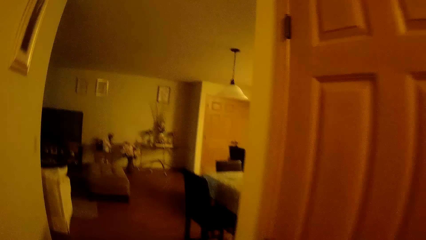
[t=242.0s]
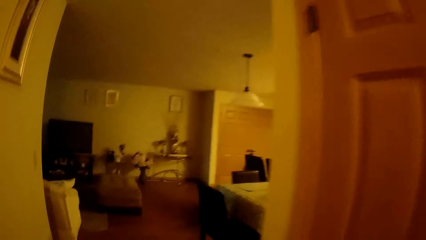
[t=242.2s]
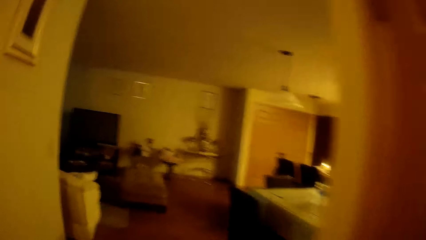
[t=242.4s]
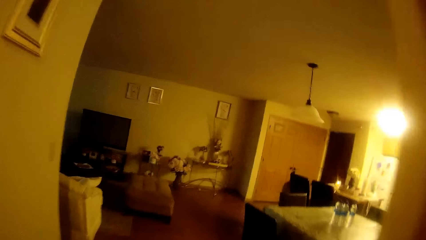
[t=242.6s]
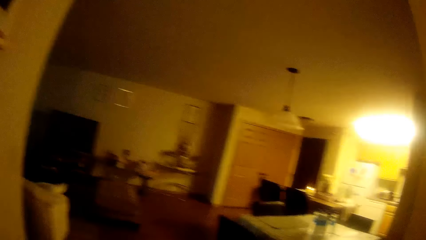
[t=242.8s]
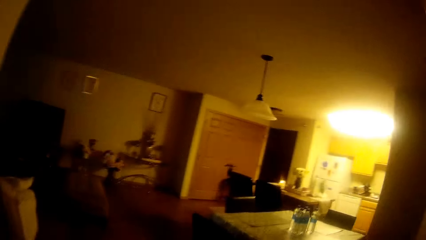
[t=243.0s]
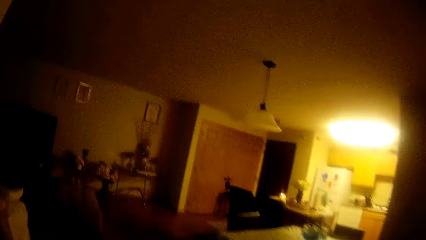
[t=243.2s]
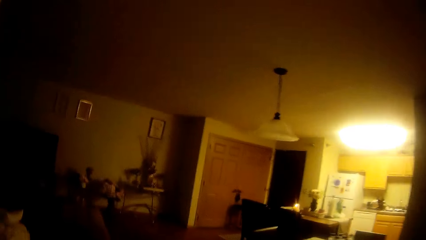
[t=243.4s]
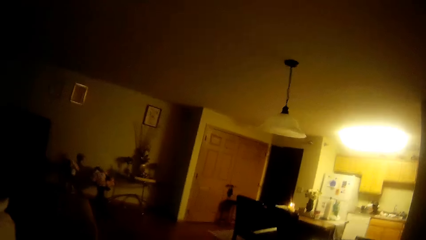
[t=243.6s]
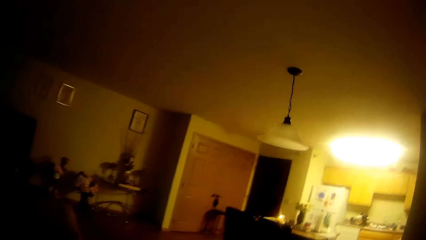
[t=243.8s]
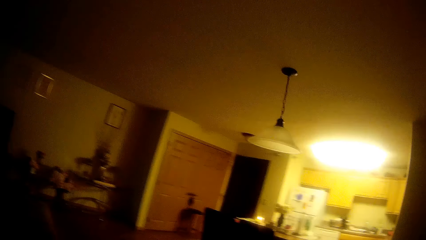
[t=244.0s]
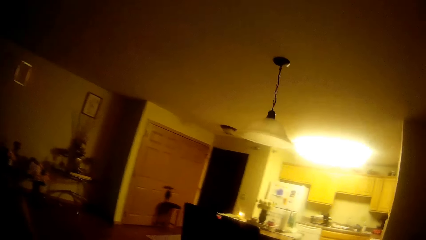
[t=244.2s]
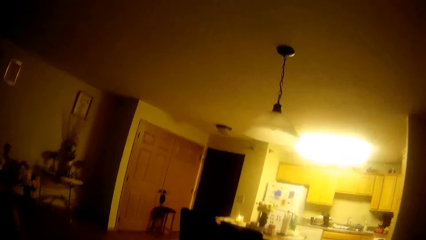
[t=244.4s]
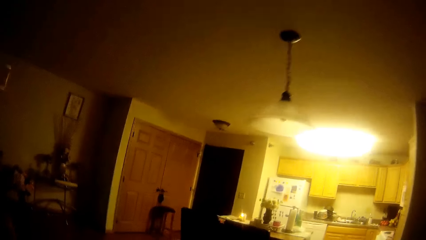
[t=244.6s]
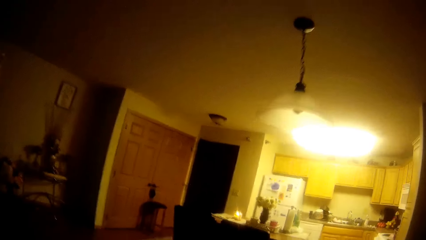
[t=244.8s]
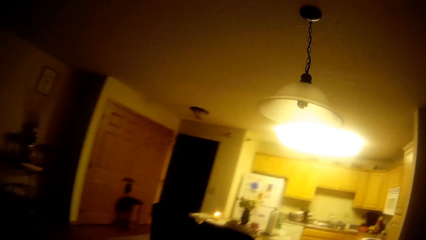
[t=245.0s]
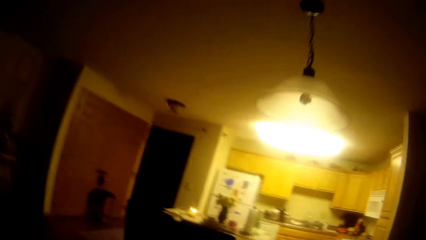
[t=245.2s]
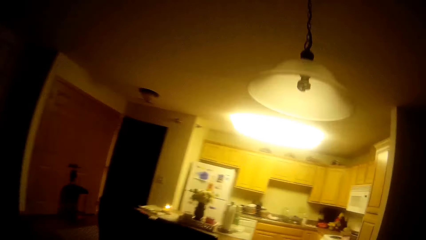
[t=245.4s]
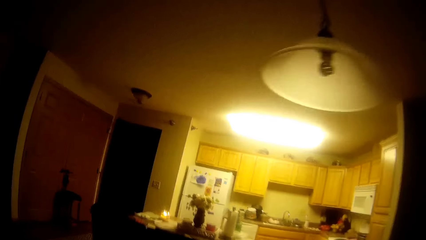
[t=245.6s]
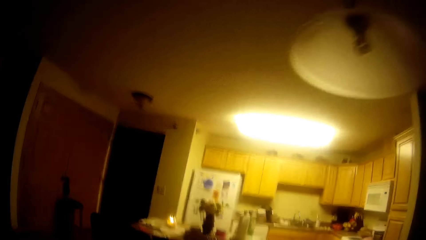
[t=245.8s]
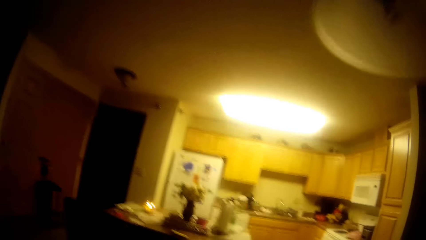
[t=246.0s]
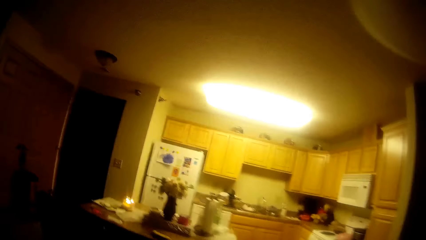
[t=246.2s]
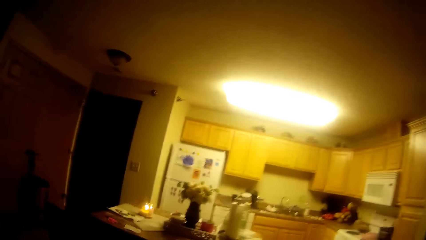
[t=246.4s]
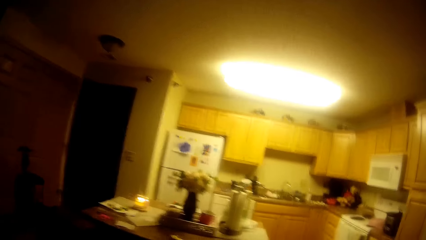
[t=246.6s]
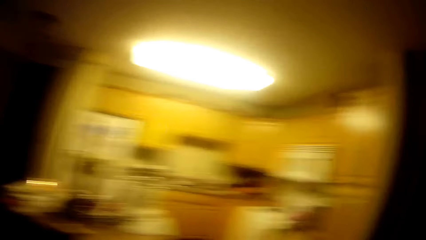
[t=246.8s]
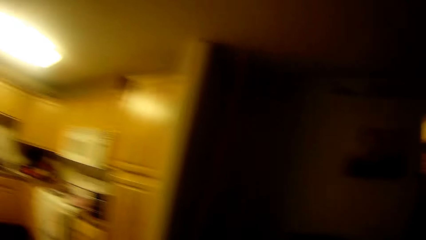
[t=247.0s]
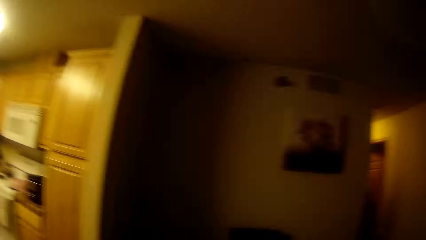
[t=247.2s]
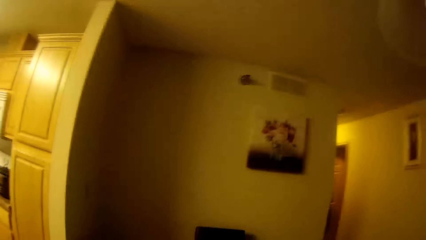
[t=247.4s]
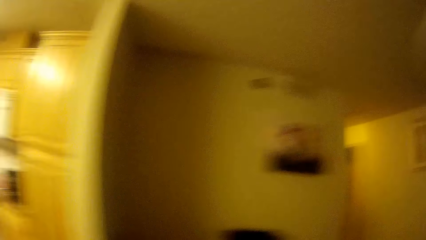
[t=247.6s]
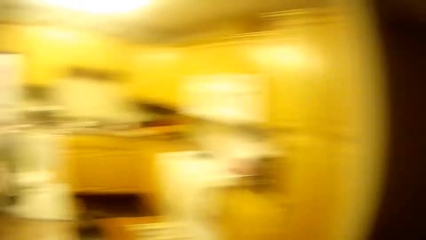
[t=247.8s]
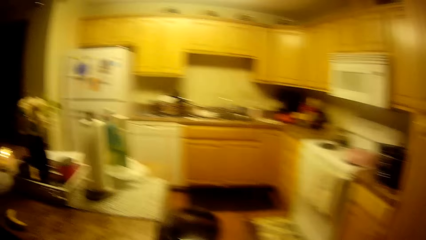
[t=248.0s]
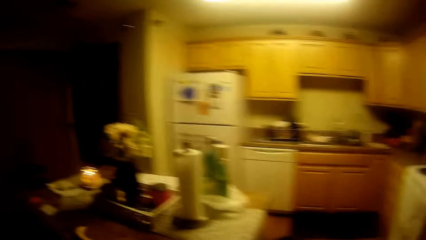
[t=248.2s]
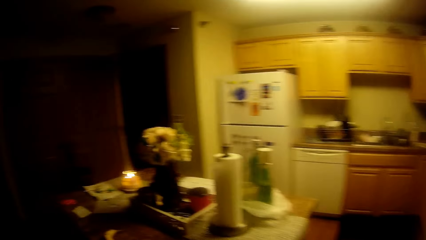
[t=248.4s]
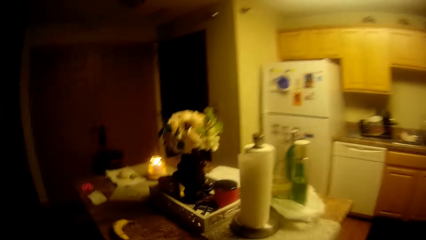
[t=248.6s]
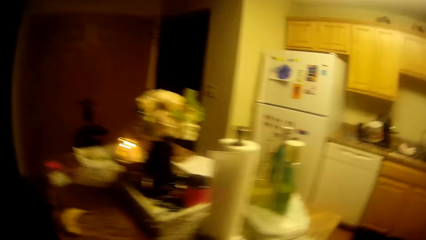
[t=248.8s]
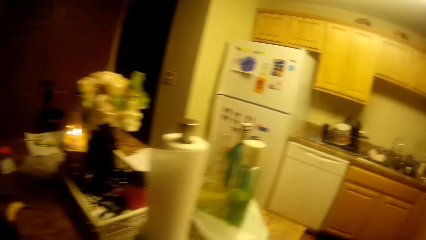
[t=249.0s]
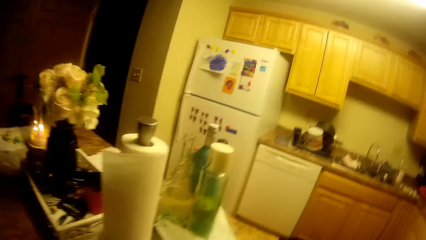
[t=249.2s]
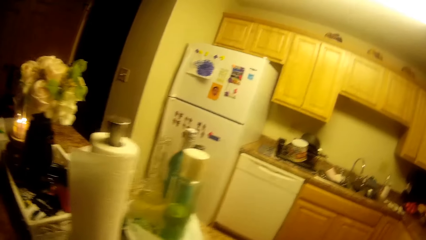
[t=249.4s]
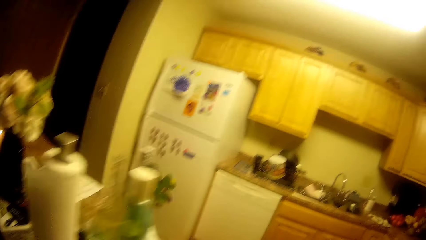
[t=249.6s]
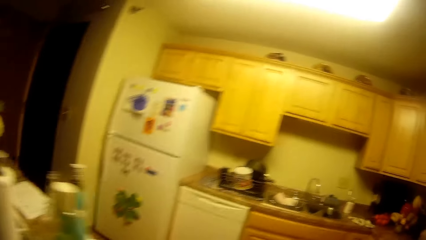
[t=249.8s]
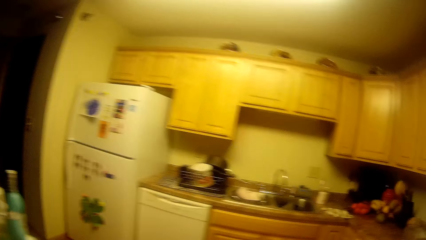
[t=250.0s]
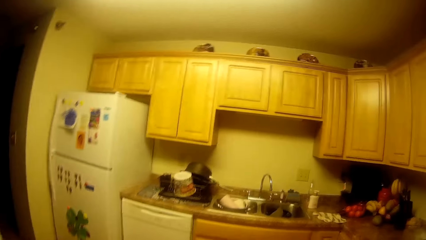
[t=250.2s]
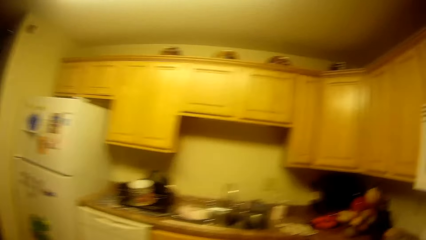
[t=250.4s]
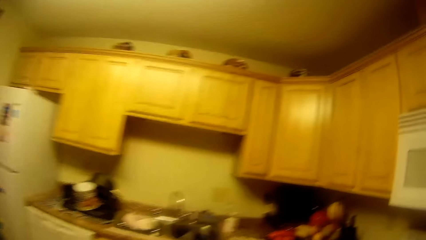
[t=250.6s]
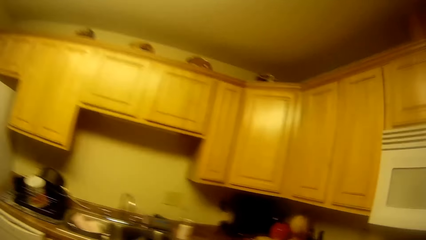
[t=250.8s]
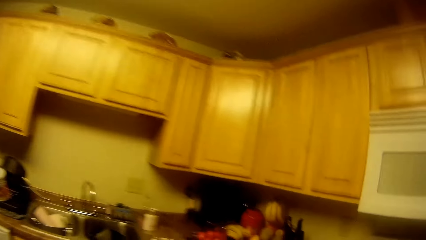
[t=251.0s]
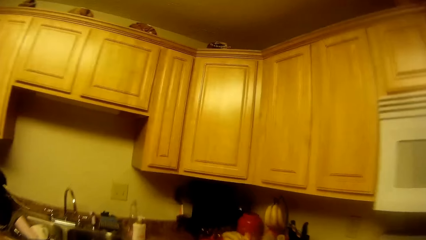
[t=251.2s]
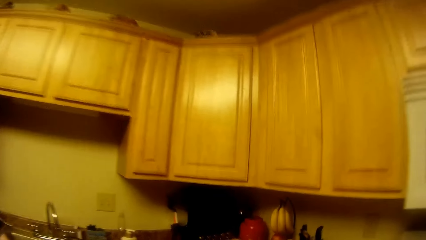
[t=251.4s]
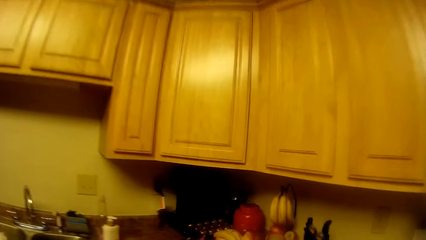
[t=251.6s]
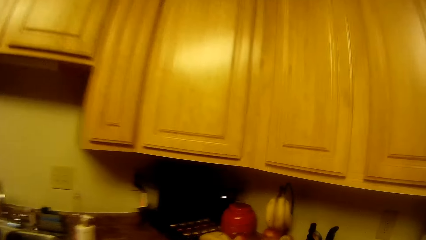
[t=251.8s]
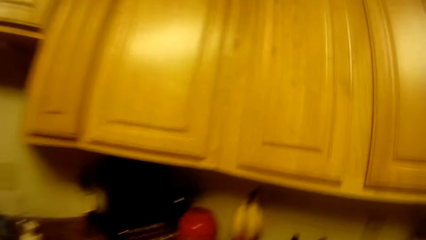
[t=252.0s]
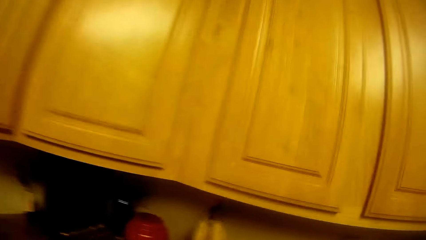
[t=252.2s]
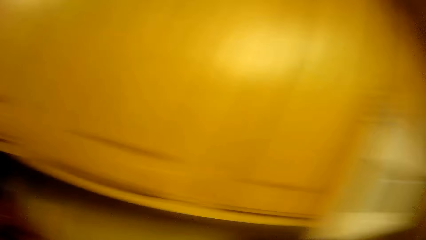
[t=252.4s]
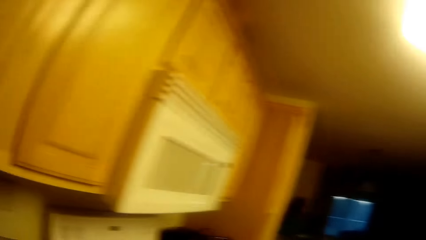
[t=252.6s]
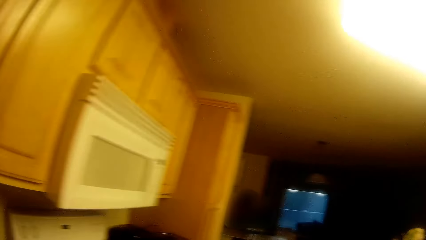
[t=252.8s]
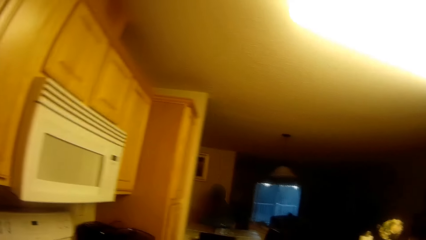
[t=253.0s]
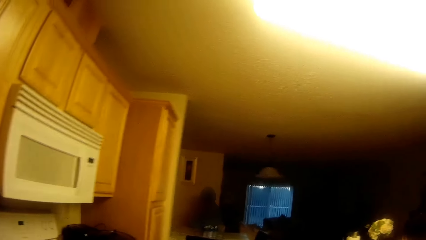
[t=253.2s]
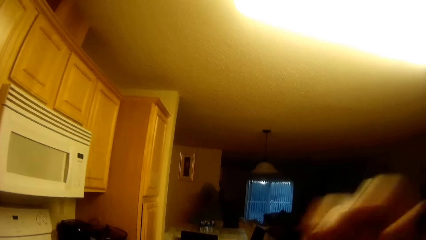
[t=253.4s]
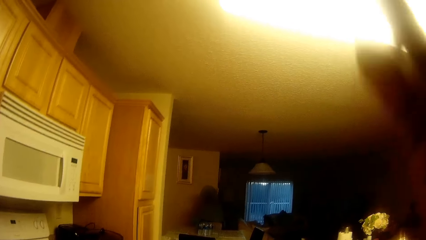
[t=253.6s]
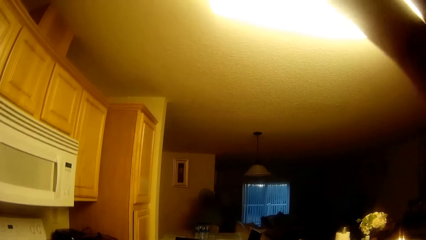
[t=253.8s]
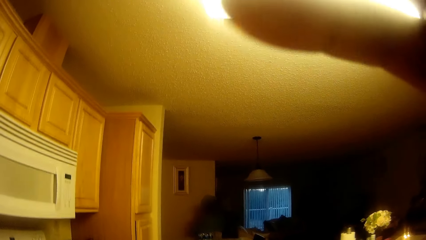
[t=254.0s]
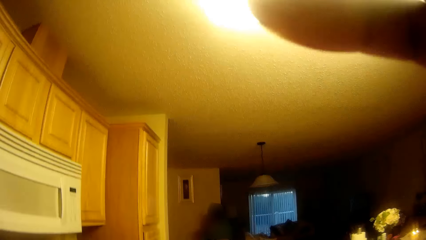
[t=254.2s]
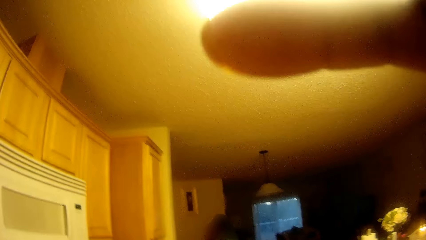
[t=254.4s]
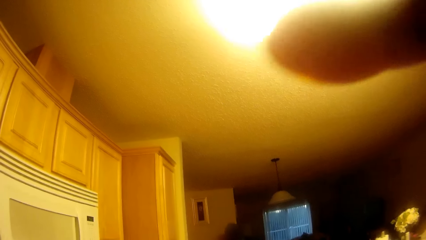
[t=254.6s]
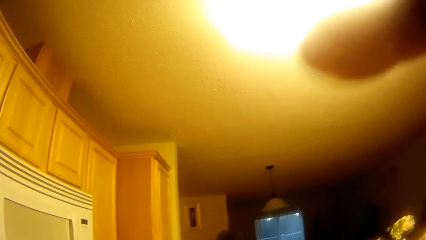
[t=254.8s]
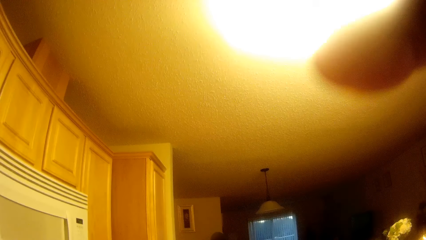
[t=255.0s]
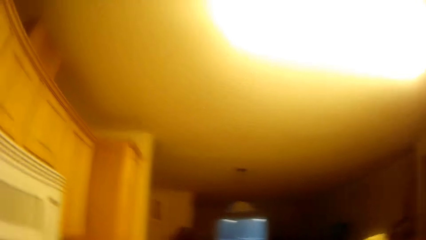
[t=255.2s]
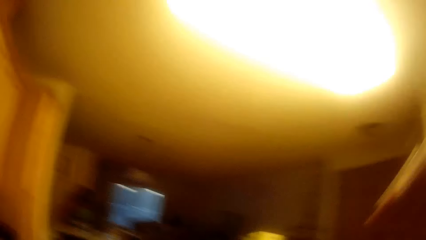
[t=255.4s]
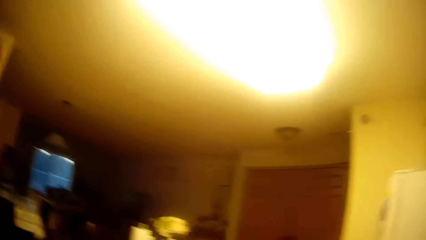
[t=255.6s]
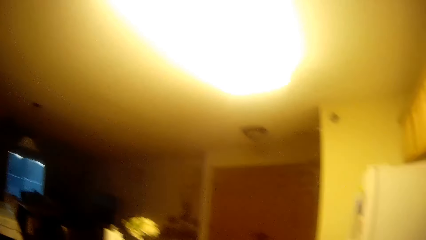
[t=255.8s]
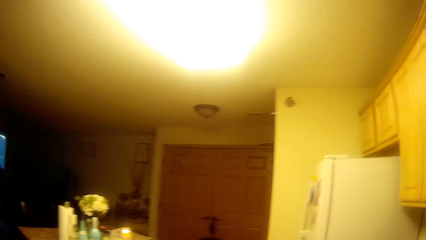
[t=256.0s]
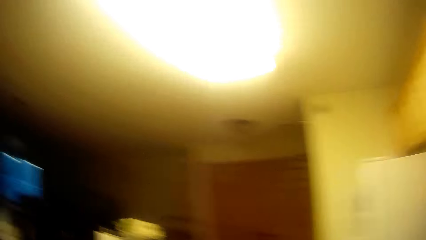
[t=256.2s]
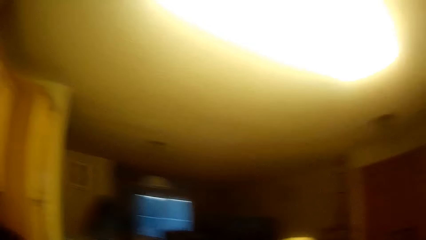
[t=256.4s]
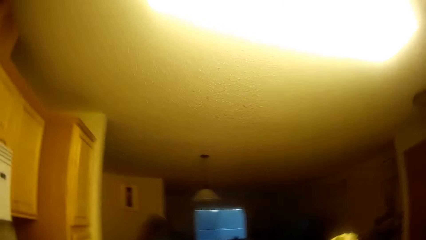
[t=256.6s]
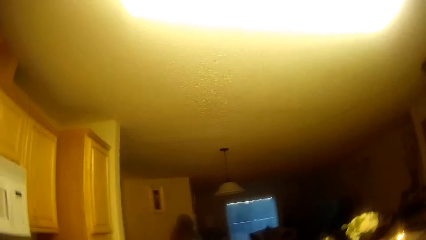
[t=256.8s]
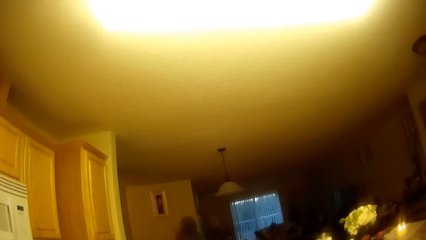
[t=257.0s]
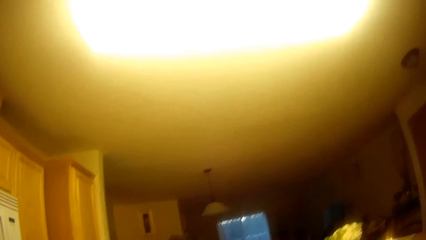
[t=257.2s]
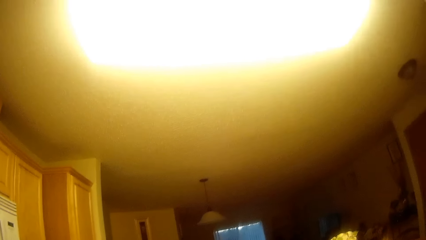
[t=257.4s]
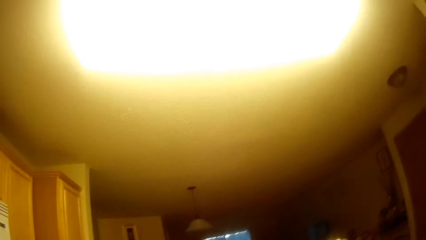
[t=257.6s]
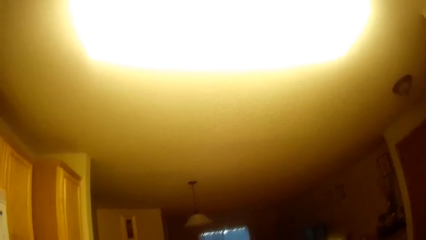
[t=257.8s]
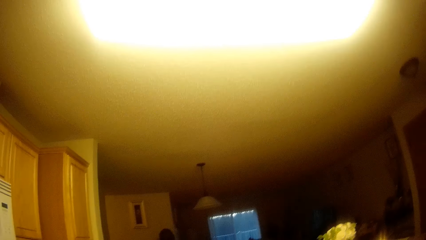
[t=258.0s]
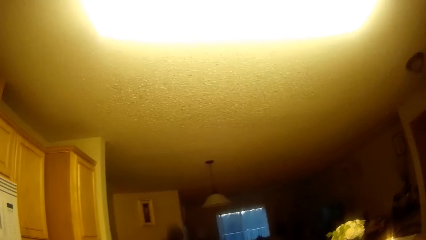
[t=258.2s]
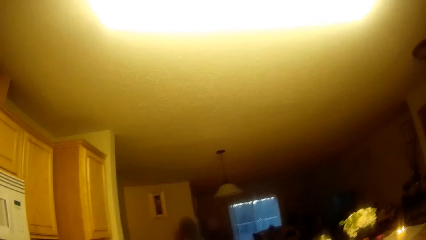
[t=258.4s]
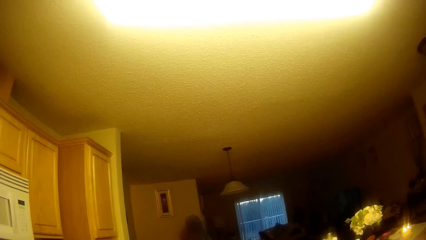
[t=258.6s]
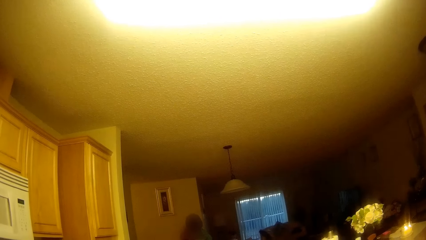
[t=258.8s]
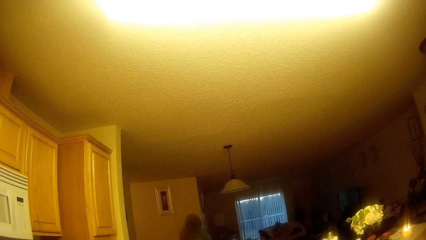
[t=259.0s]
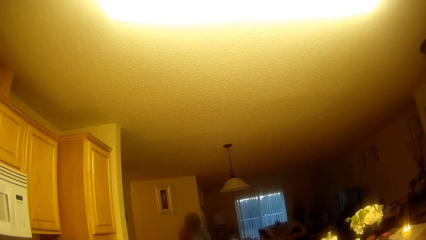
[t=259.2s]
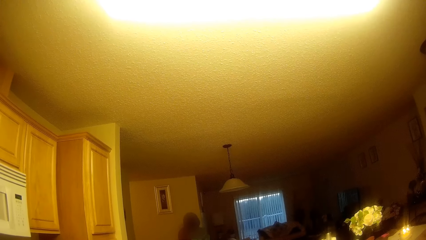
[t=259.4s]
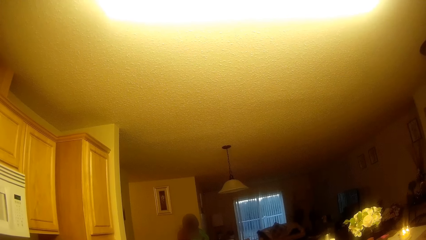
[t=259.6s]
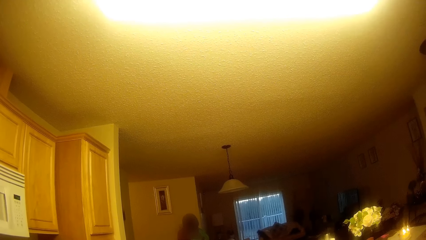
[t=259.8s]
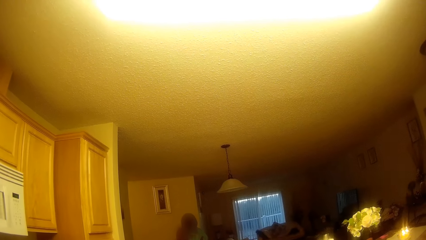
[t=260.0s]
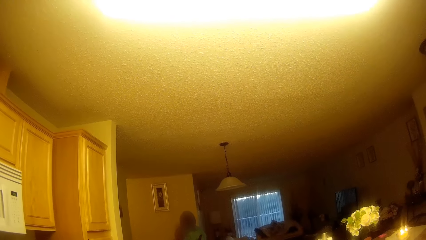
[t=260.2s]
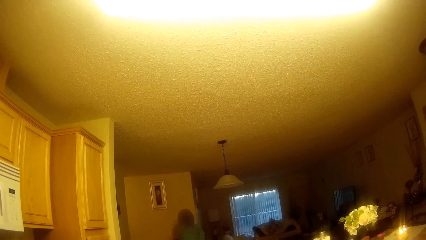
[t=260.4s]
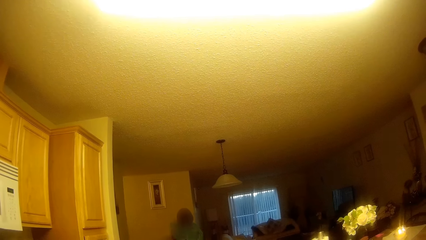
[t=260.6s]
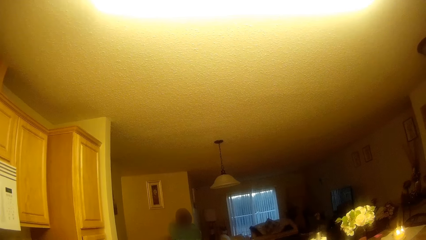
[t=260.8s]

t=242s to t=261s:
The camera wearer touches the camera. She adjusts the camera with her right hand. She looks around. She speaks to a girl. The girl responds to the camera wearer.
